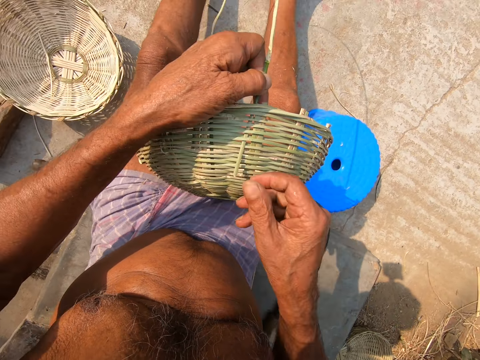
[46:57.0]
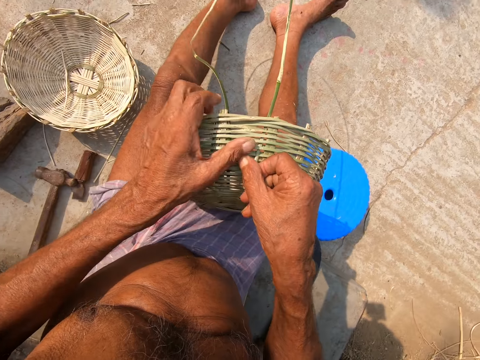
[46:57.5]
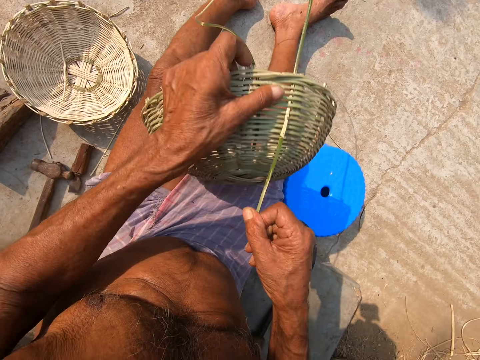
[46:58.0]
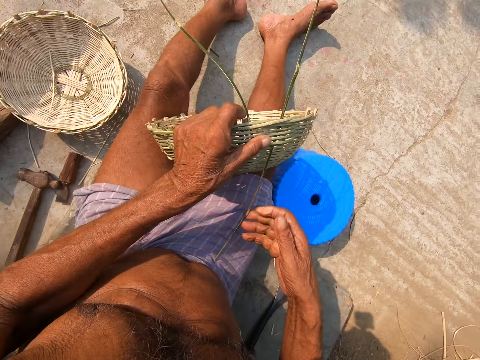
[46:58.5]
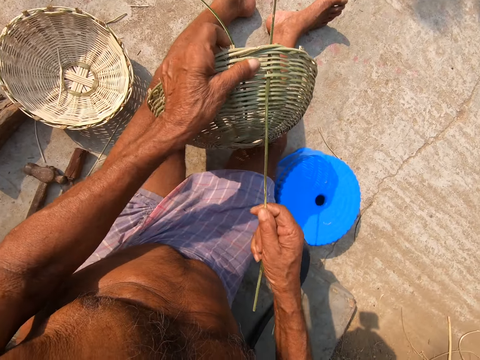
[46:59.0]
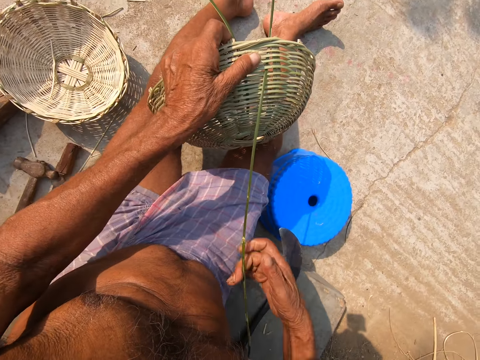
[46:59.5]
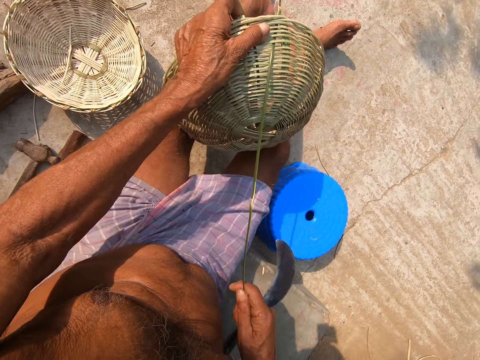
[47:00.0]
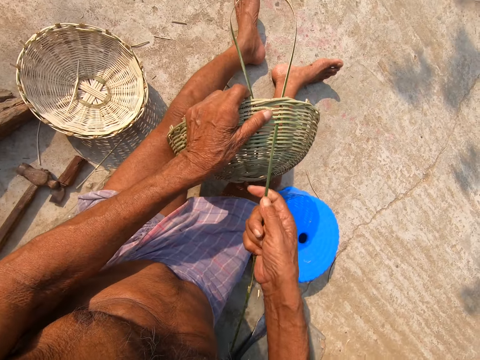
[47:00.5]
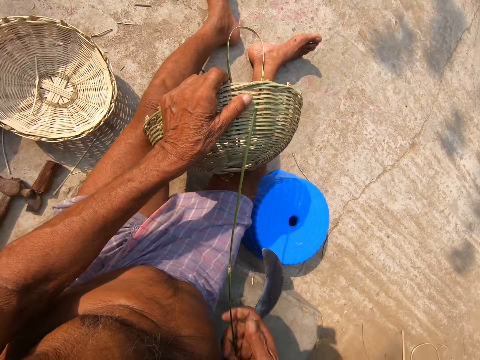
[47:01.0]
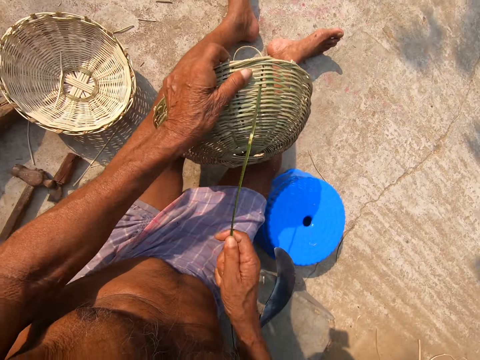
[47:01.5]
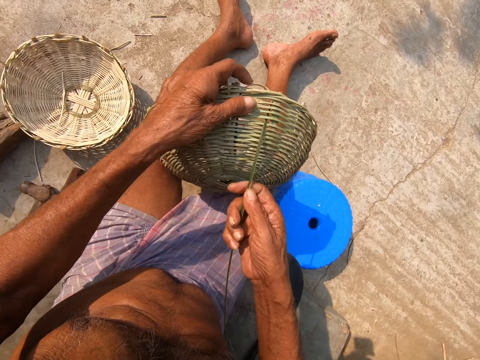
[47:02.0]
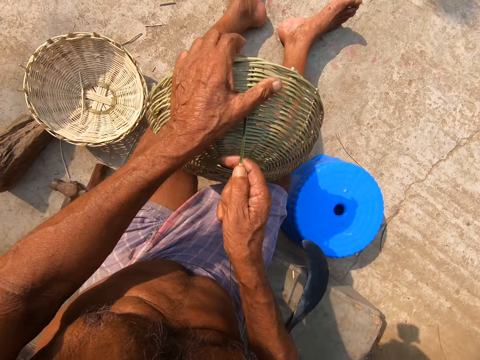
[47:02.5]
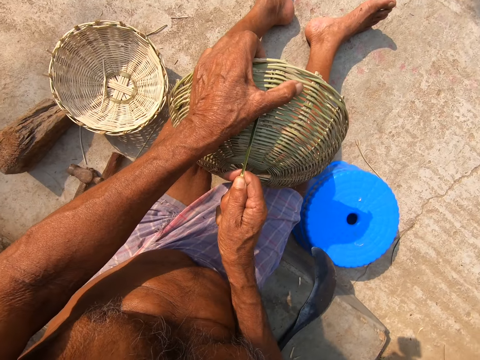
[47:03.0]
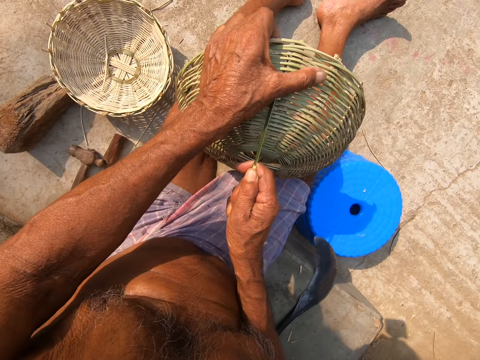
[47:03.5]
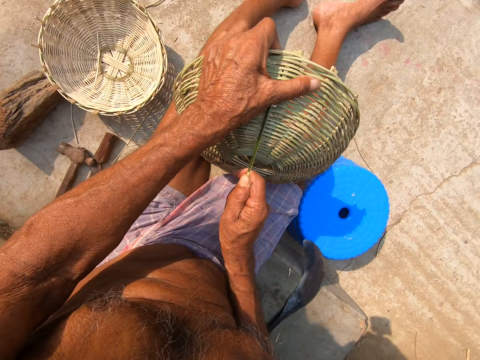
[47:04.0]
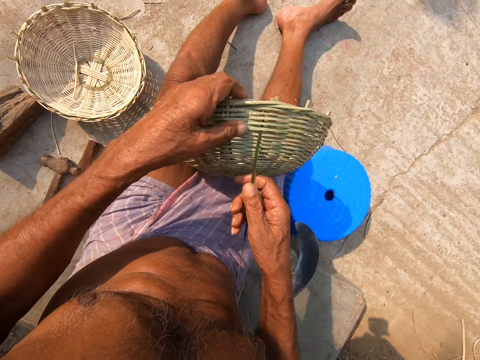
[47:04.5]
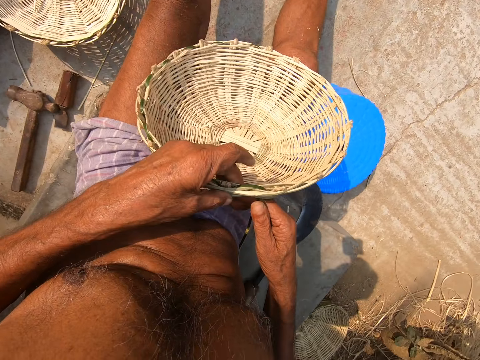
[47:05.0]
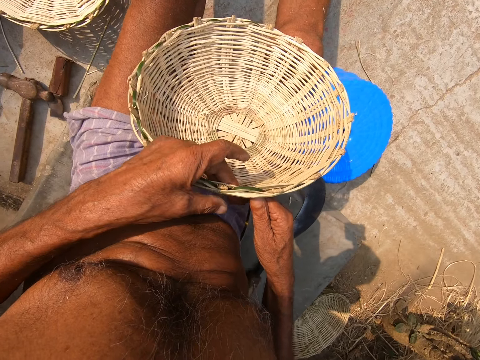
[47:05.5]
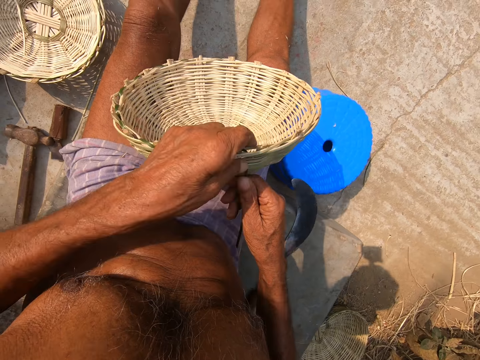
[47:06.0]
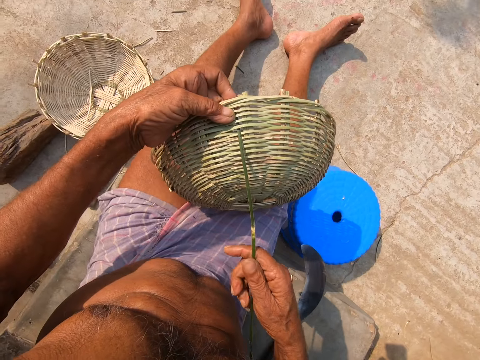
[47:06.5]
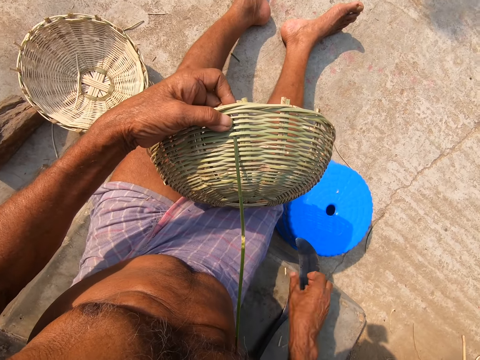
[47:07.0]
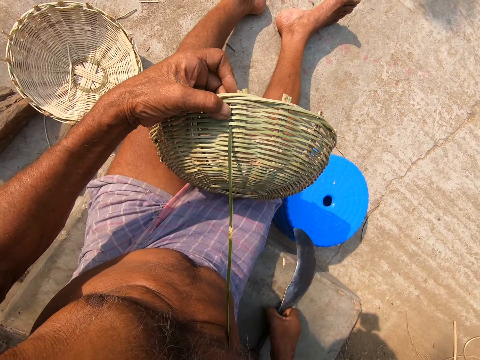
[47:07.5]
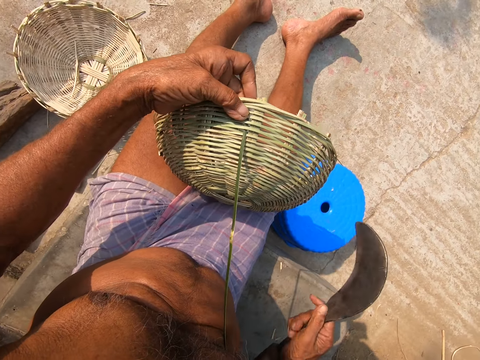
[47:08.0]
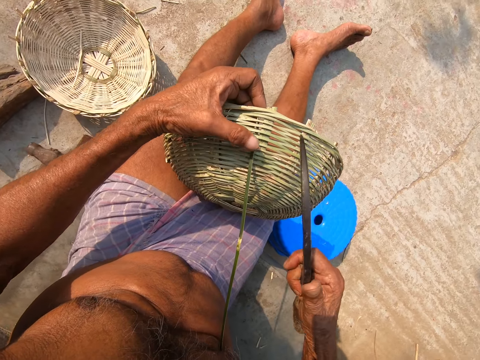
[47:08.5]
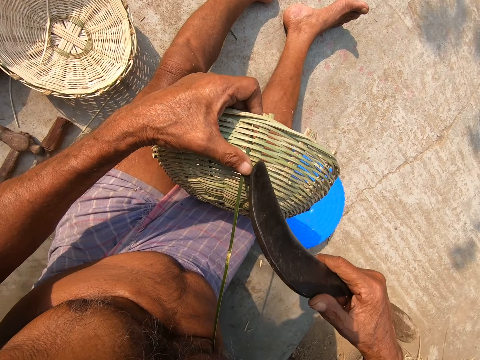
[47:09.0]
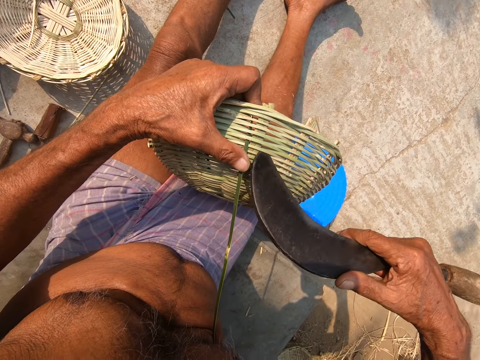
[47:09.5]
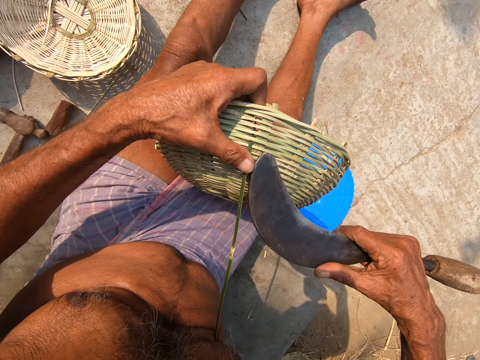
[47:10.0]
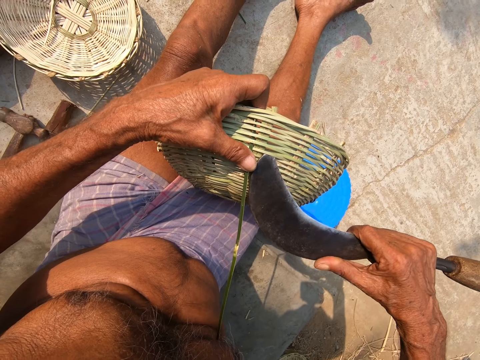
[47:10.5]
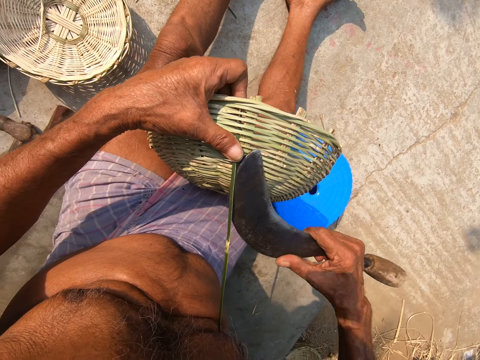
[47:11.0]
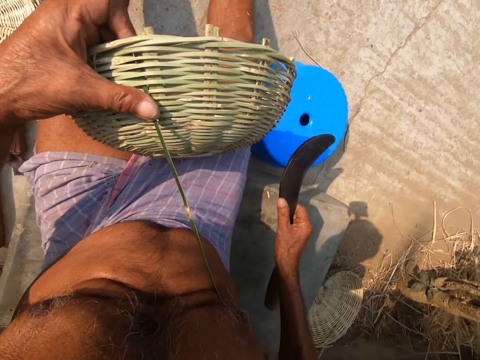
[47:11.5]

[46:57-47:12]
The camera wearer weaves the bamboo strip to the basket with the bamboo cane in his right hand. He picks the sickle knife or machete from the ground with his right hand. He adjusts the bamboo strip of the basket with the sickle in his right hand. He stretches the basket with the machete.

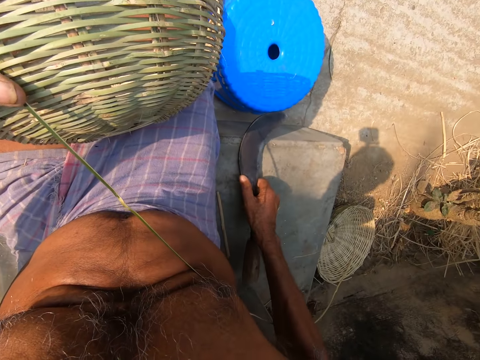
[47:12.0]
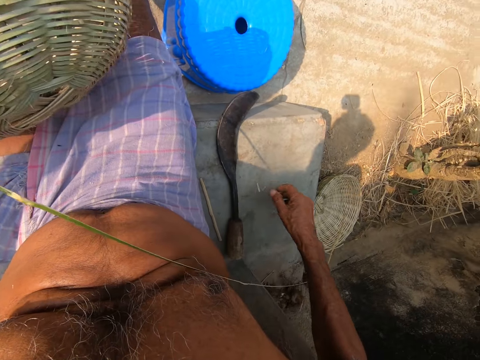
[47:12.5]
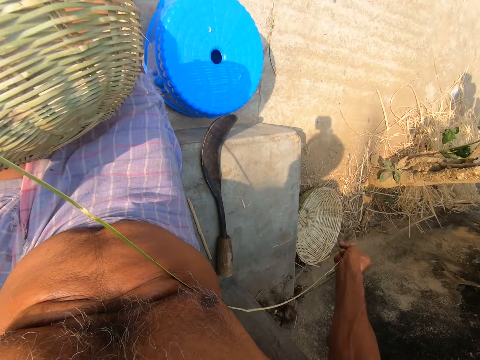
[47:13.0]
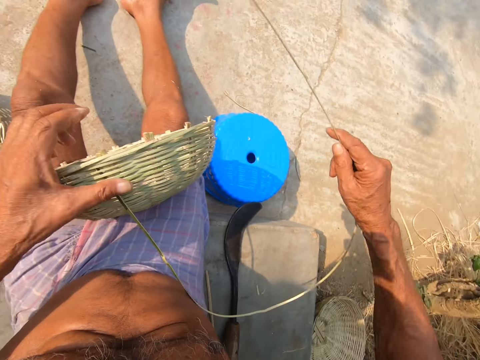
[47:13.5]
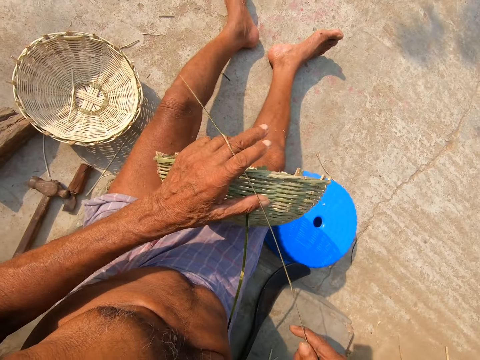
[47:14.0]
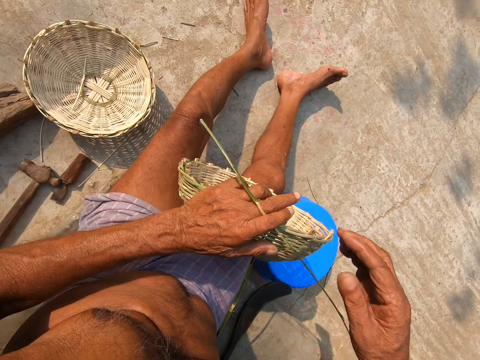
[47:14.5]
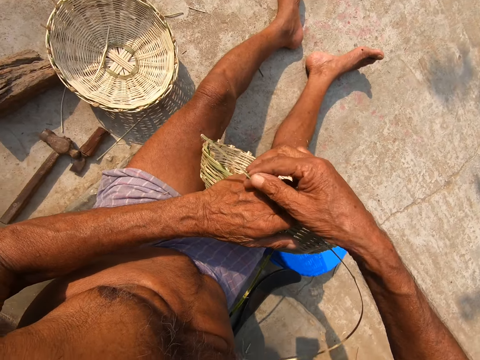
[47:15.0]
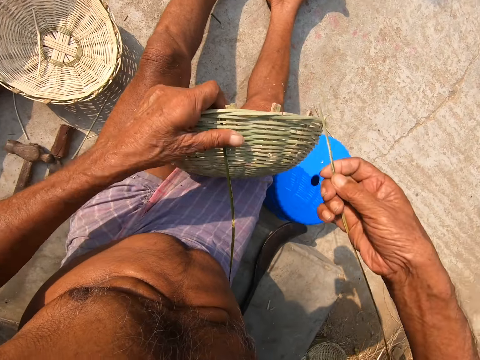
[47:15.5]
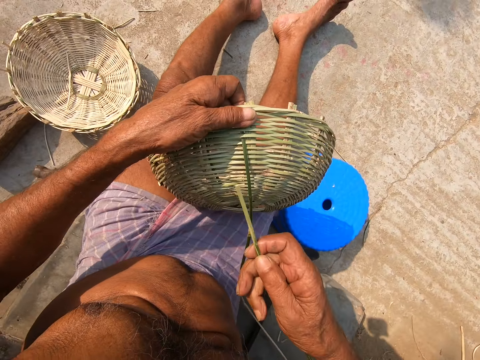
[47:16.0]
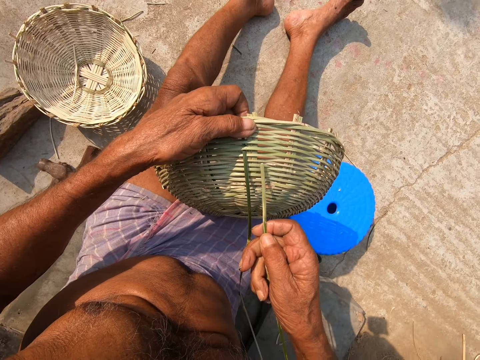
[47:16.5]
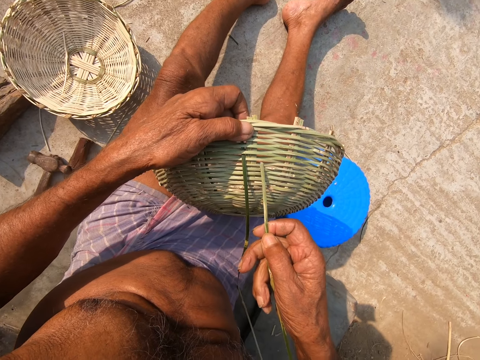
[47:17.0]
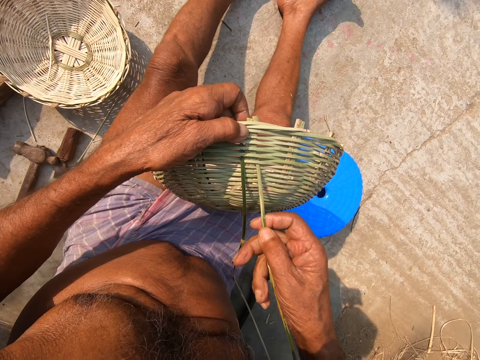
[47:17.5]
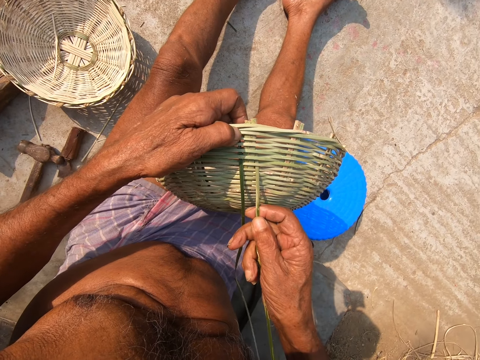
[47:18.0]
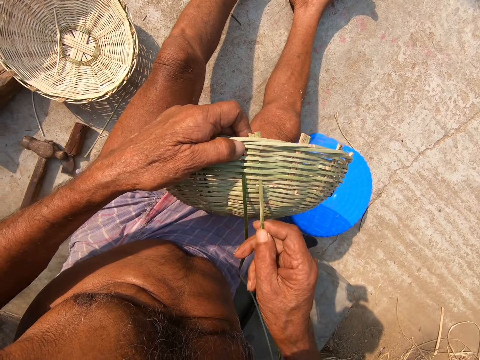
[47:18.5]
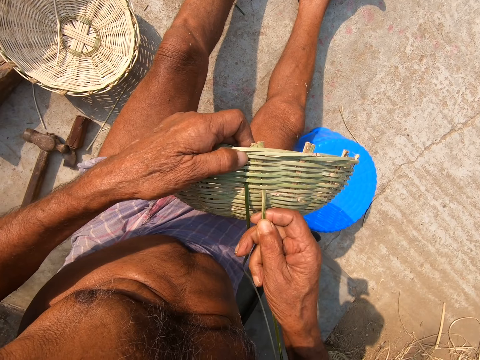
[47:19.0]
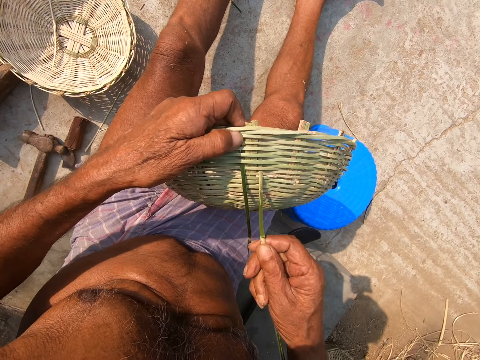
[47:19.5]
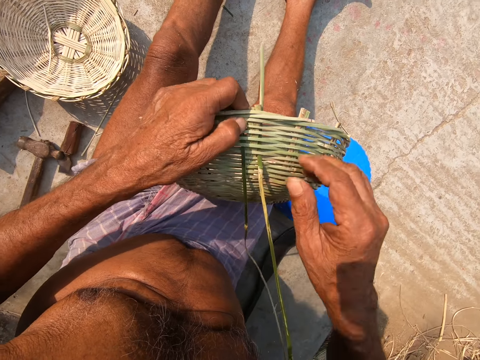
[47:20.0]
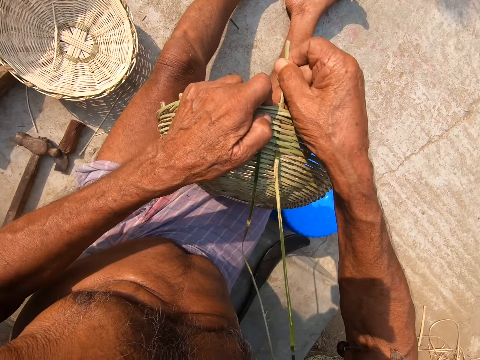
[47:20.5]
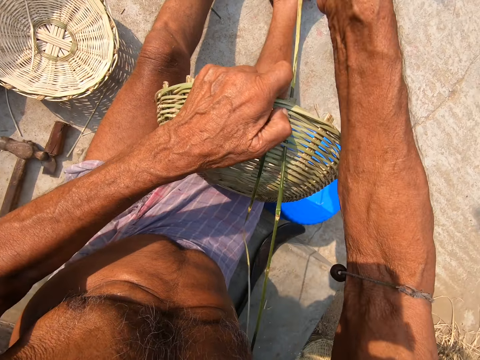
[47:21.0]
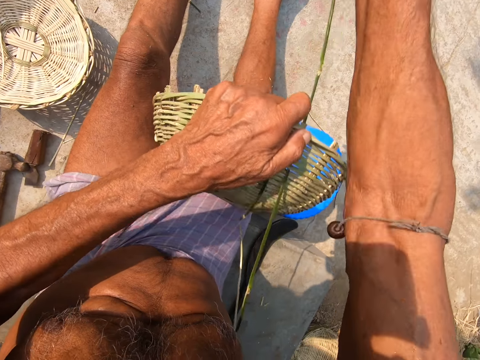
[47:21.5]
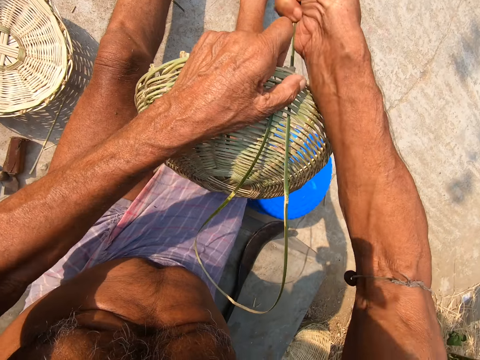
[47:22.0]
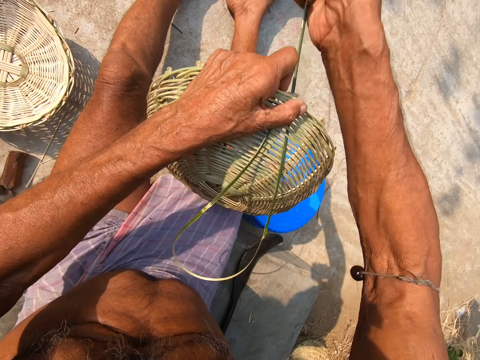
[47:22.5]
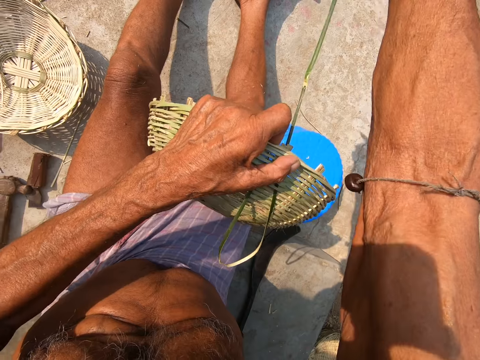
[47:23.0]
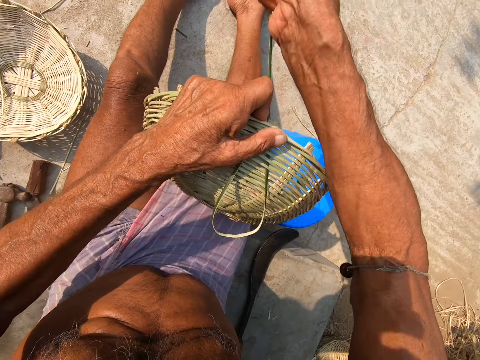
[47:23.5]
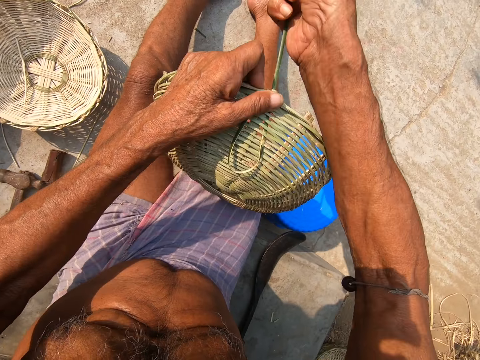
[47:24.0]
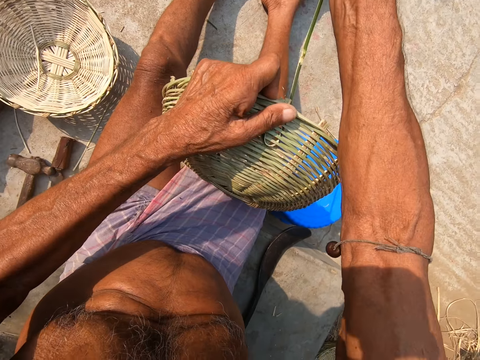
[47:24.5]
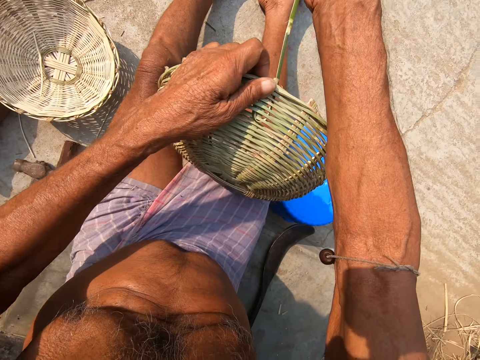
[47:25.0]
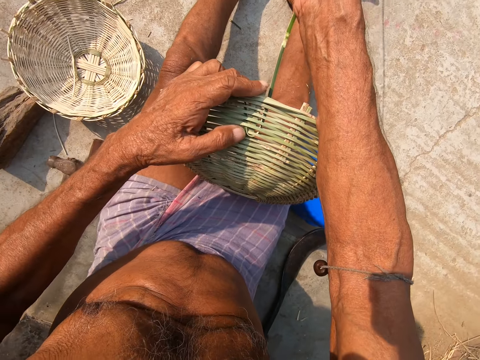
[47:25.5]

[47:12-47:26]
The camera wearer drops the sickle knife on the ground with his right hand. He picks the bamboo strip from the ground with his right hand. He holds a bamboo stick. He drops the bamboo strip on his left hand. He picks the bamboo strip from his left hand with his right hand. He weaves the bamboo strip to the basket with his right hand. He pulls the bamboo strip with his right hand.
